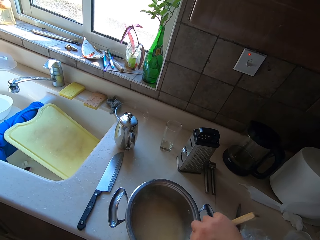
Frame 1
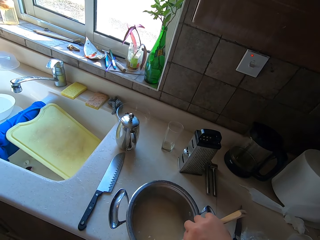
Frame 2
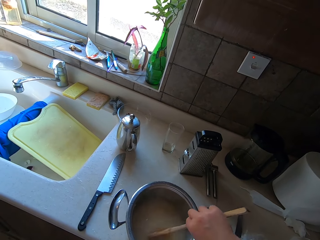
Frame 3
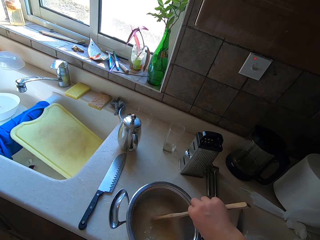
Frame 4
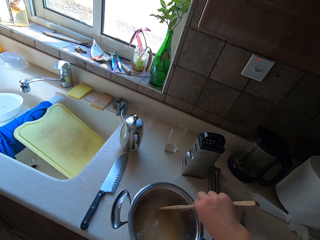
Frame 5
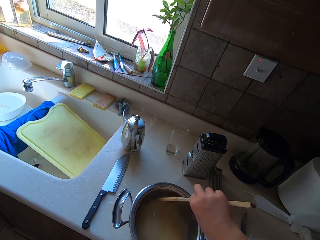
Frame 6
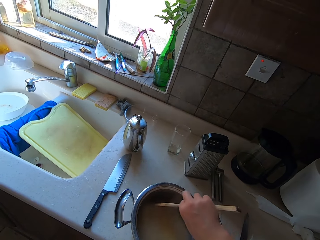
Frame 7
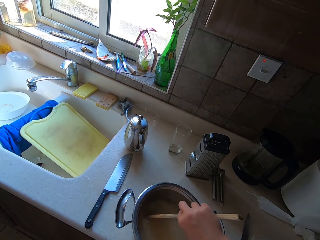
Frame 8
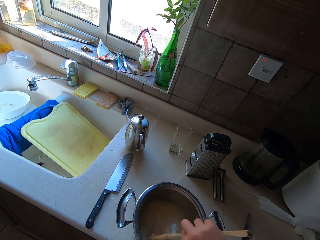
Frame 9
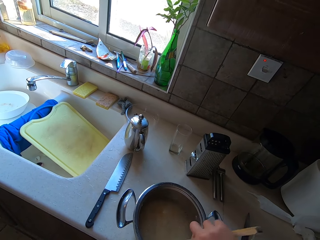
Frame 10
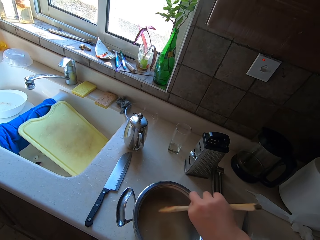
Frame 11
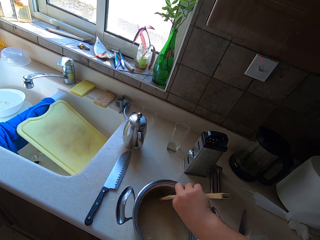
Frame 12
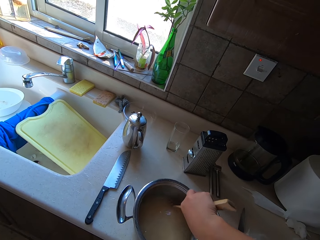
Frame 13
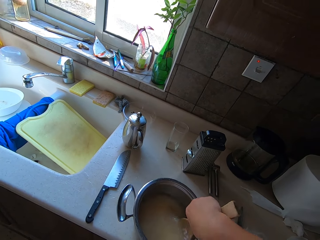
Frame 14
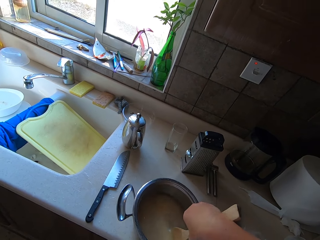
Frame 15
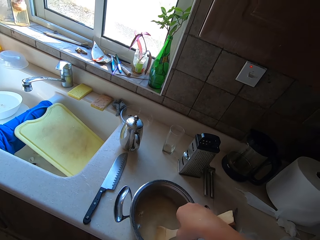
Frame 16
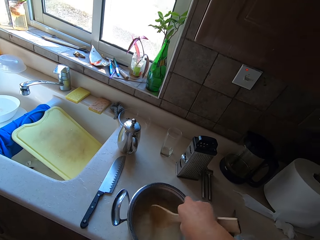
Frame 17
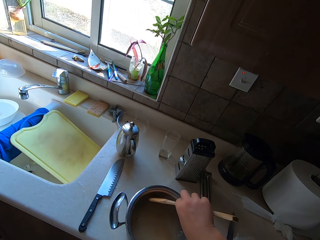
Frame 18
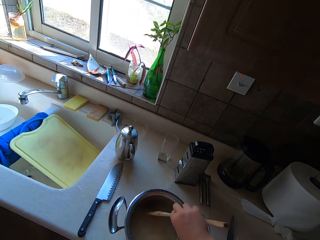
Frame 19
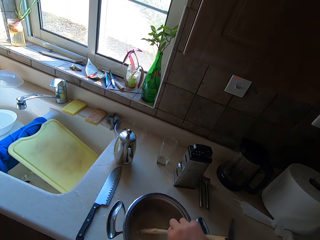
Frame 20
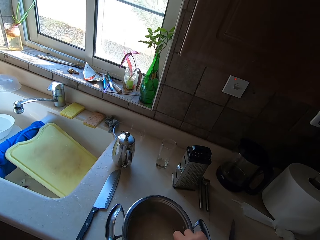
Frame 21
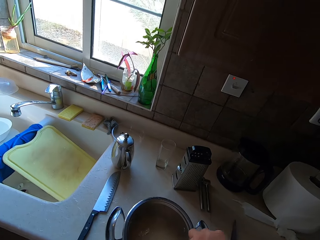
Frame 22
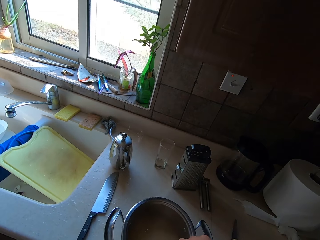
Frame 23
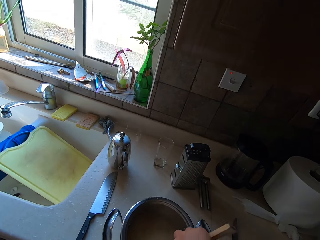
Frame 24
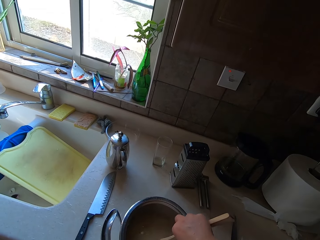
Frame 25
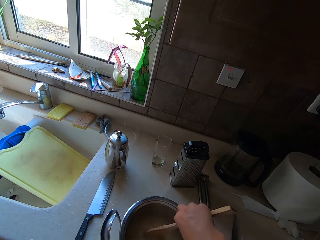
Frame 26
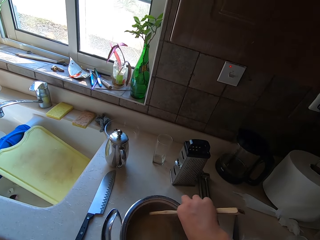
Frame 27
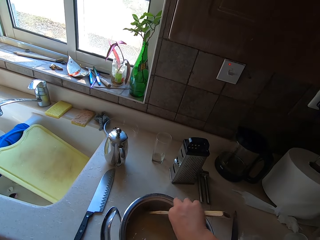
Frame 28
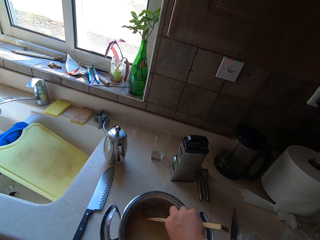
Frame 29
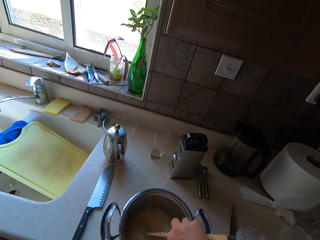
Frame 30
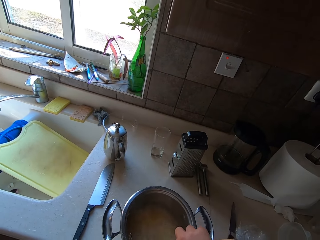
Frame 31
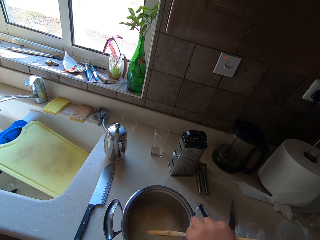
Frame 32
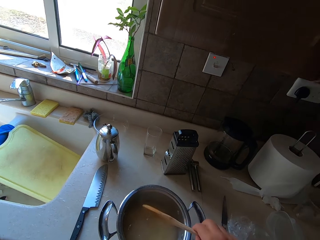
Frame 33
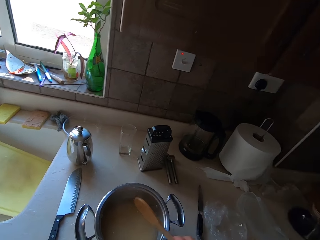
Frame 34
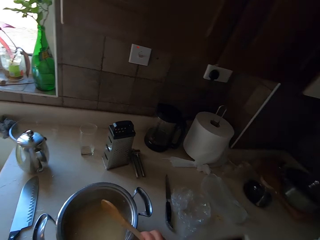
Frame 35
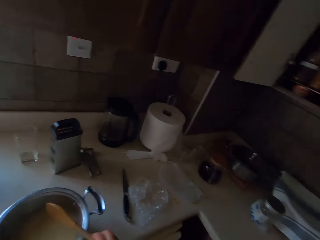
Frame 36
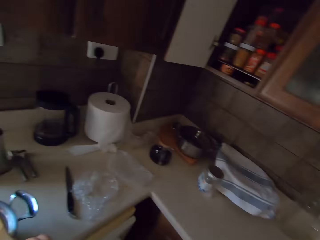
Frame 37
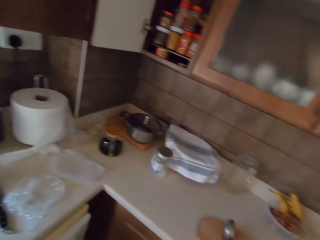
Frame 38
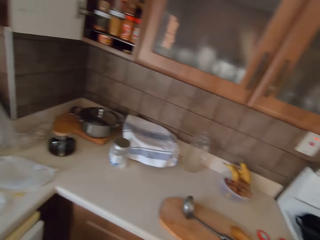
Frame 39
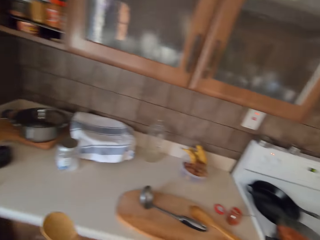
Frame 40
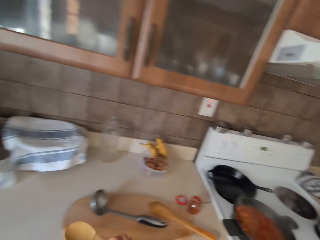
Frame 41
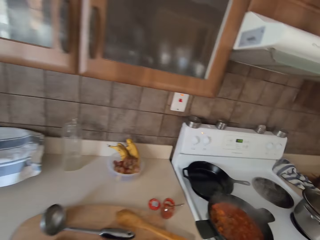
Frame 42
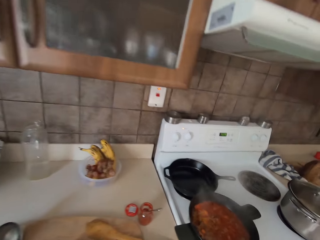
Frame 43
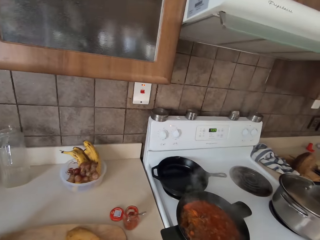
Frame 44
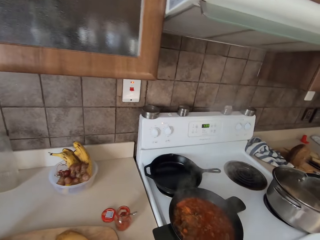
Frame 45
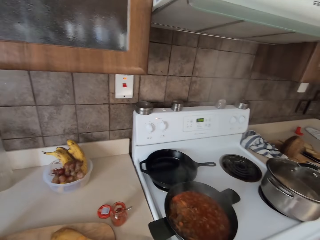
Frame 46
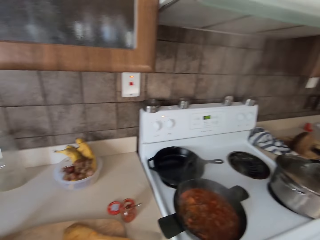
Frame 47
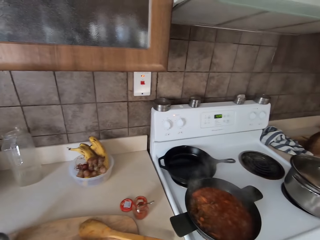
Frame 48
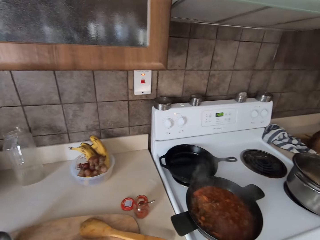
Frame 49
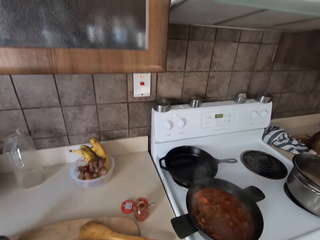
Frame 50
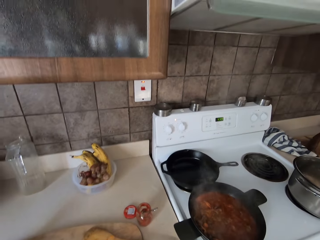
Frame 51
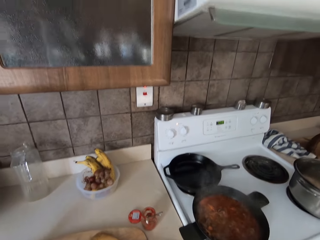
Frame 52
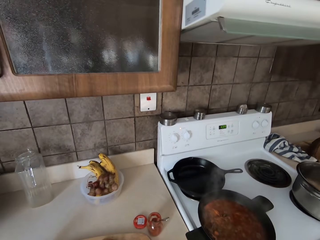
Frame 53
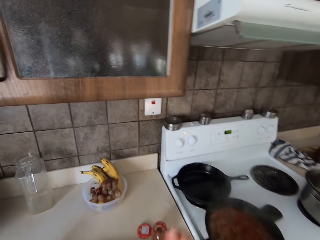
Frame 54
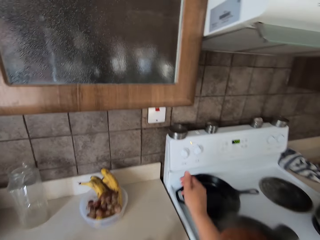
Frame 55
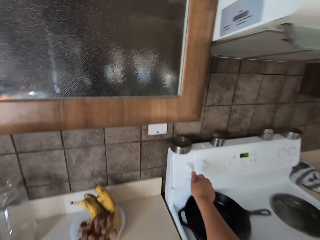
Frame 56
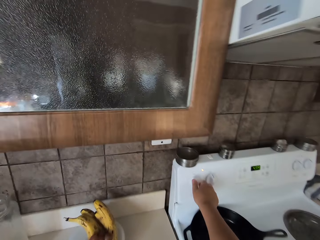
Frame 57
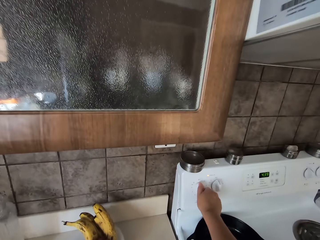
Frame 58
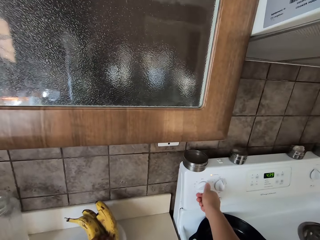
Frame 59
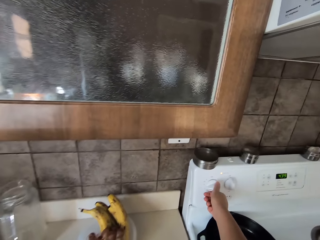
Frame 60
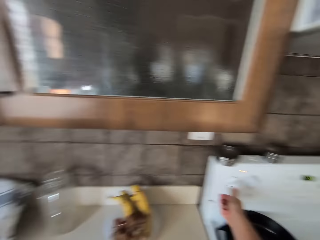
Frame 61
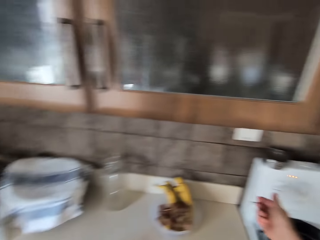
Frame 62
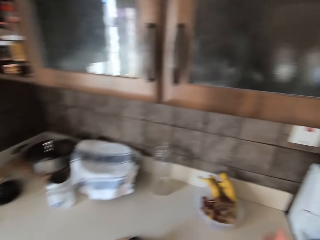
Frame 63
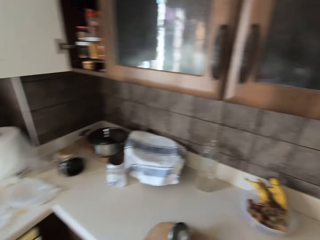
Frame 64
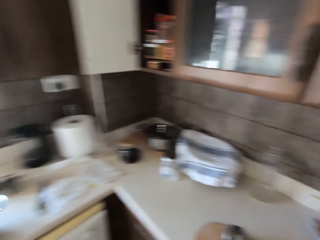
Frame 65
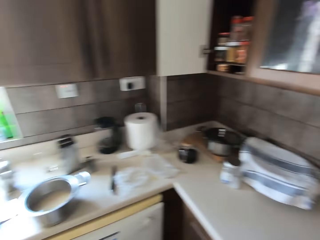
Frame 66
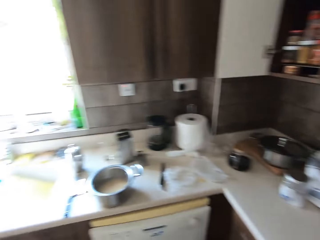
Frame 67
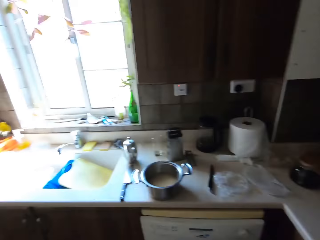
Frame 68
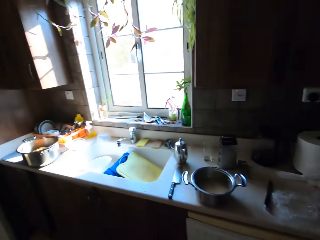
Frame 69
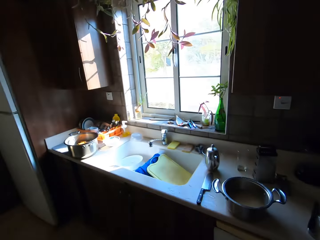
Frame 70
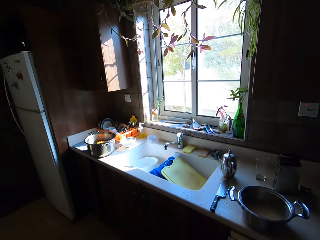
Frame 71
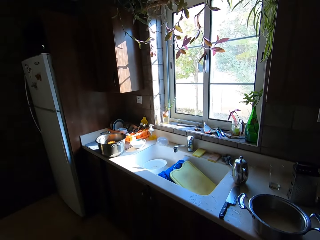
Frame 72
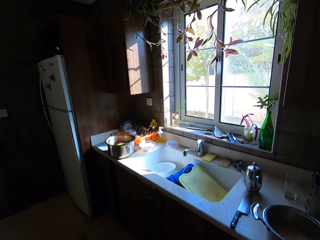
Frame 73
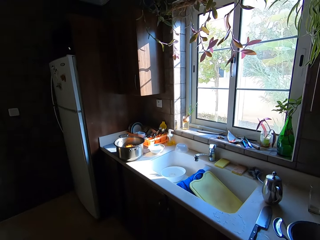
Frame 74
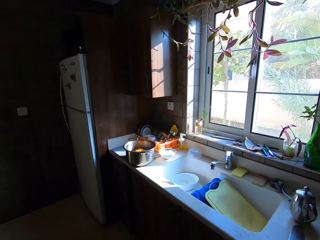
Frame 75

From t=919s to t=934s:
The camera wearer puts the wooden spoon on a chopping board. They switch the gas off.

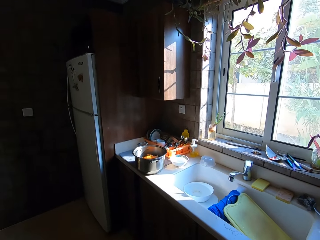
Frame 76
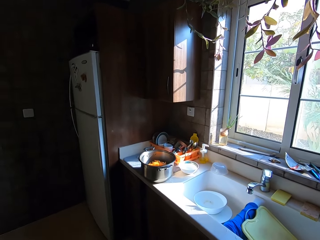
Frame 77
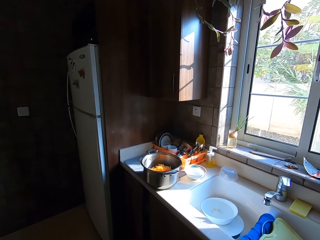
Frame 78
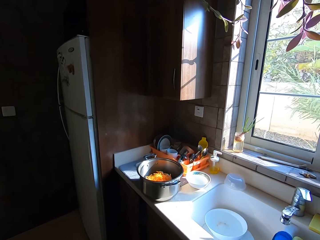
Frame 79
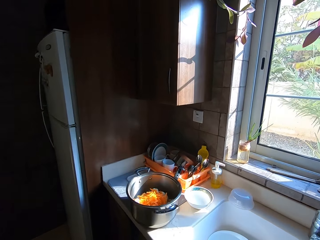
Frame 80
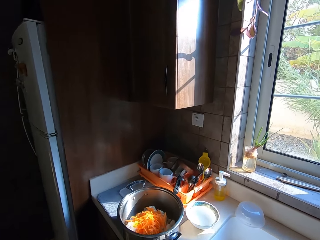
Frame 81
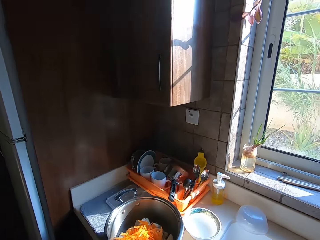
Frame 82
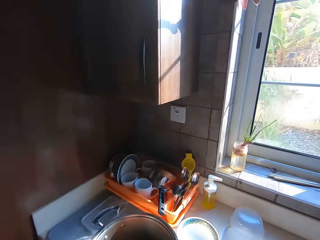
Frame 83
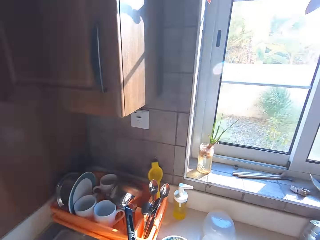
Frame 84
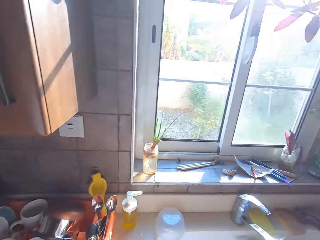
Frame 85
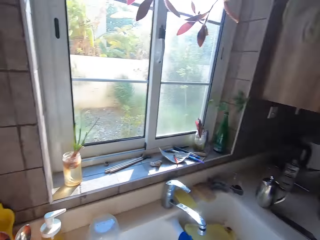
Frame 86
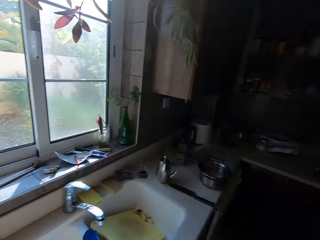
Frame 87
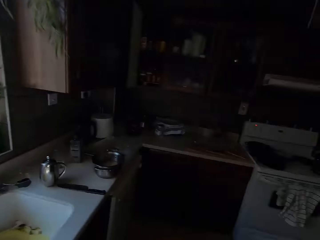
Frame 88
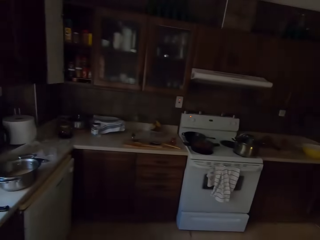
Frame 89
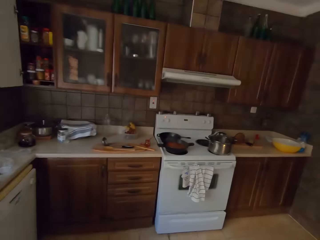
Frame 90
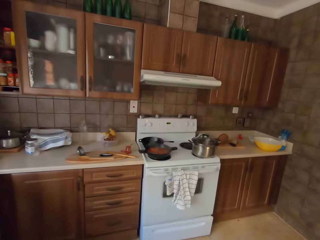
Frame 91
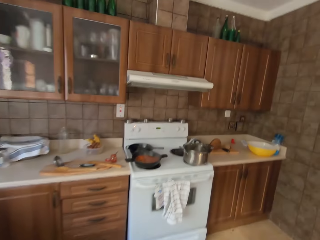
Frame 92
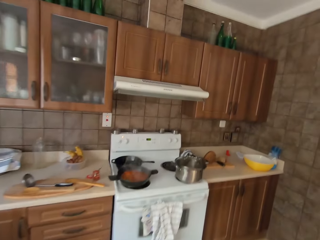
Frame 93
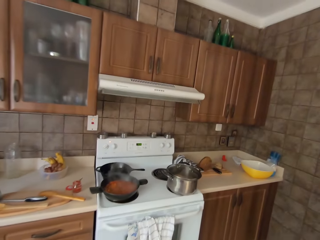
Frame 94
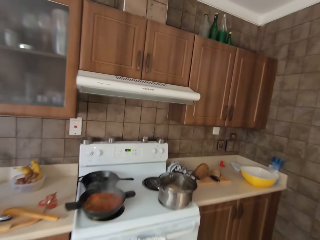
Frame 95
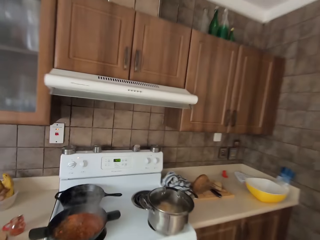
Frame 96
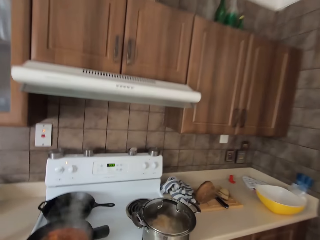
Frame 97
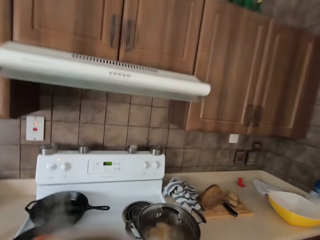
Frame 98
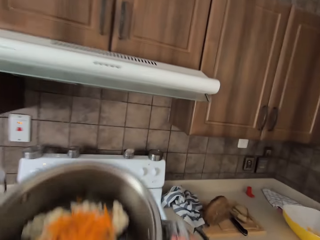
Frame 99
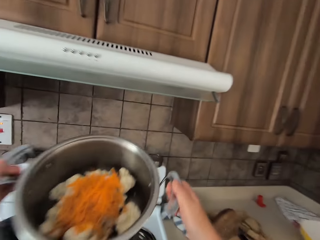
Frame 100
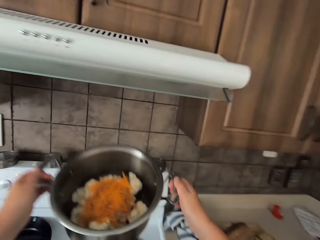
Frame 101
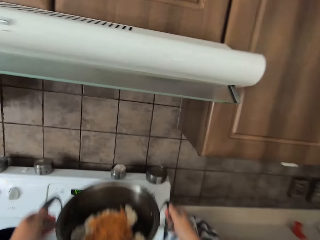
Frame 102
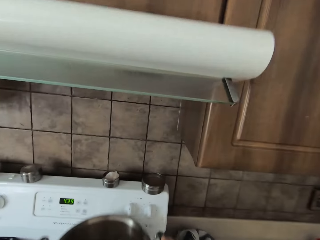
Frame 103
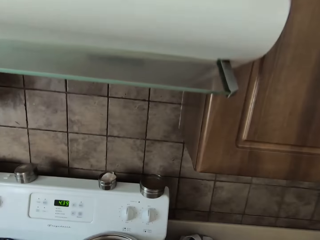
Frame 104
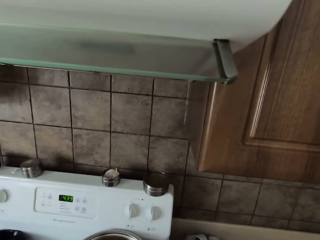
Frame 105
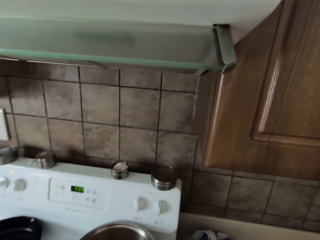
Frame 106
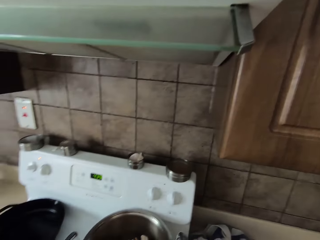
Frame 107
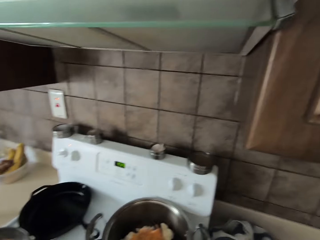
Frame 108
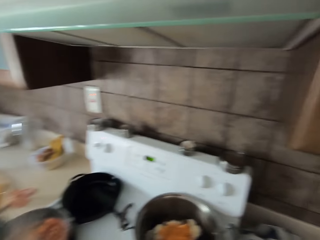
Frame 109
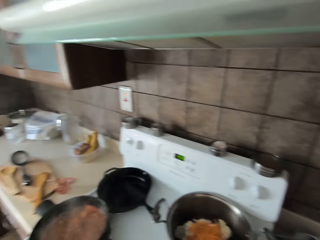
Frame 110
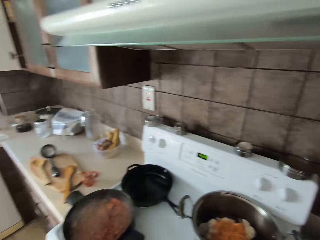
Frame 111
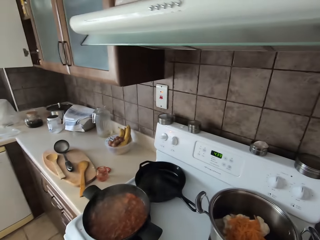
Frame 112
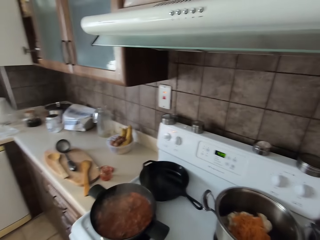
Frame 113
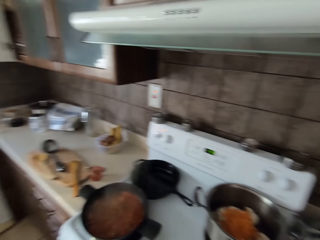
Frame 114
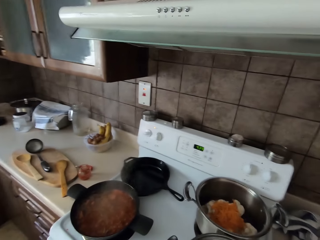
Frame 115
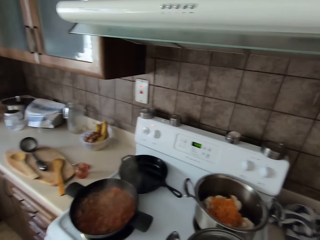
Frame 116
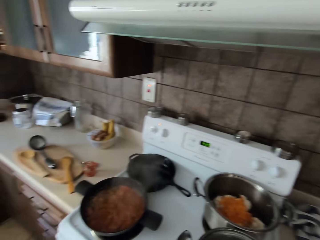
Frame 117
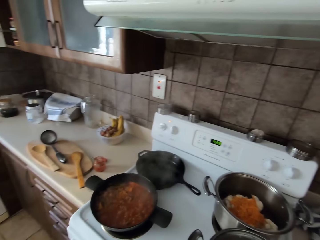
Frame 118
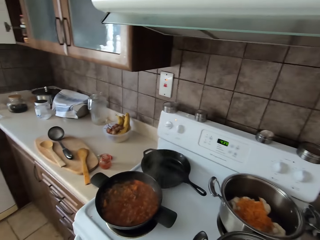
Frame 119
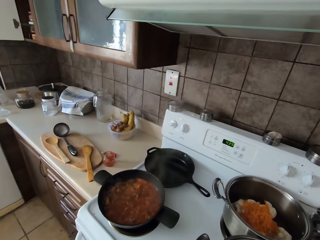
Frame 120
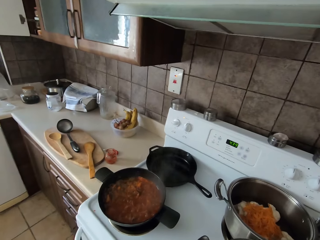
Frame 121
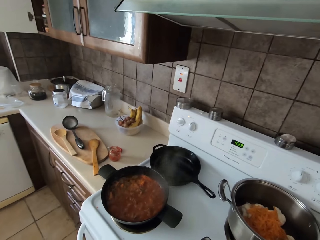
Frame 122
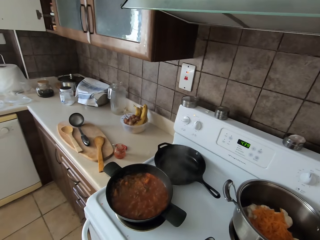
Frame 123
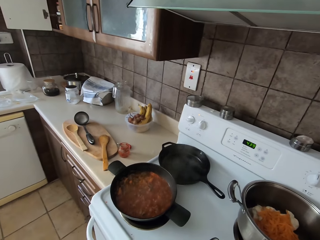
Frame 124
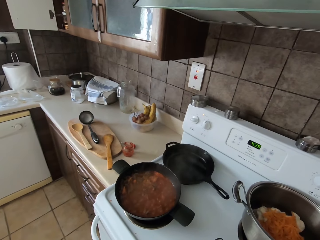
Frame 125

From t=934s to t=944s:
The camera wearer puts the saucepan on the electric cooker.
